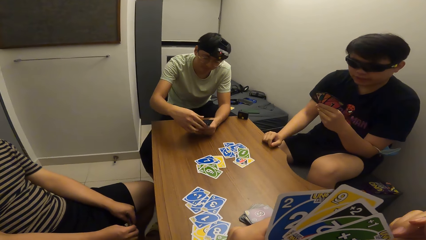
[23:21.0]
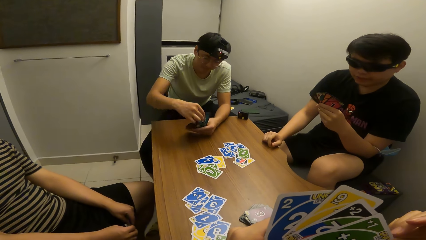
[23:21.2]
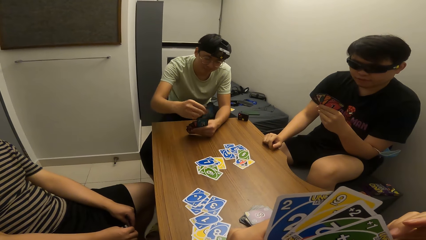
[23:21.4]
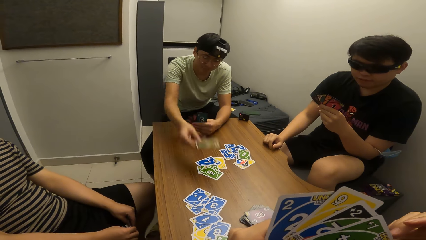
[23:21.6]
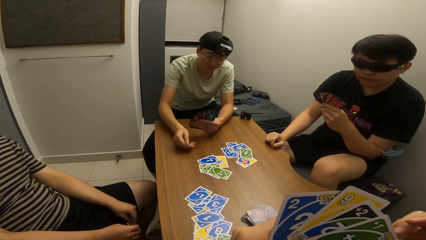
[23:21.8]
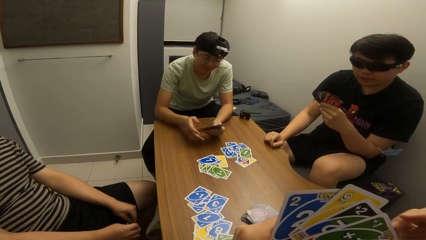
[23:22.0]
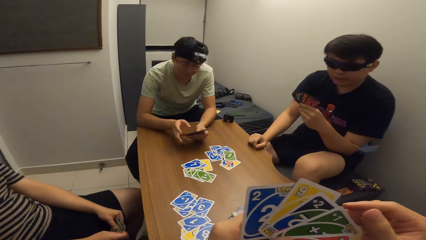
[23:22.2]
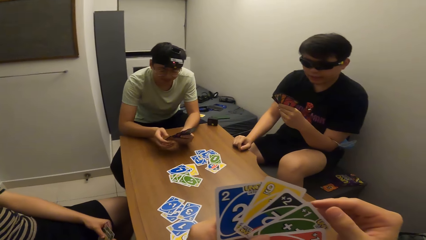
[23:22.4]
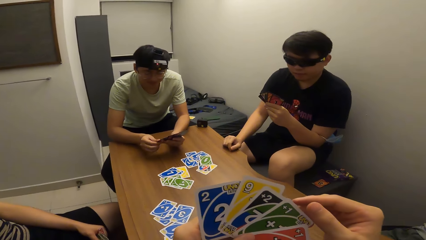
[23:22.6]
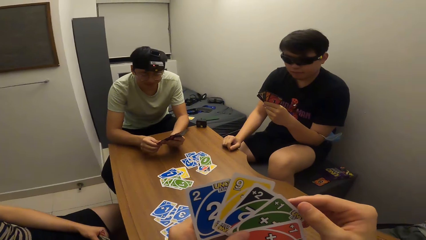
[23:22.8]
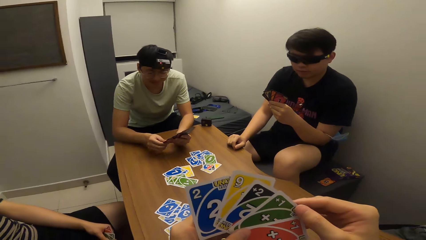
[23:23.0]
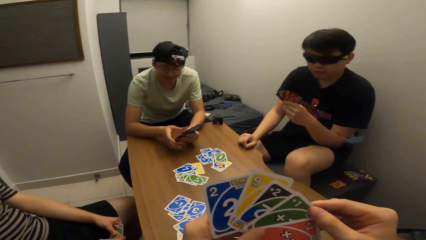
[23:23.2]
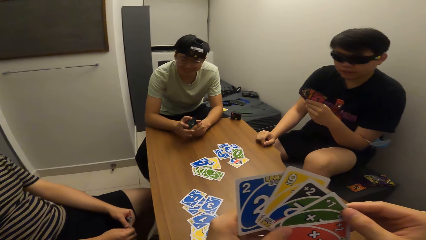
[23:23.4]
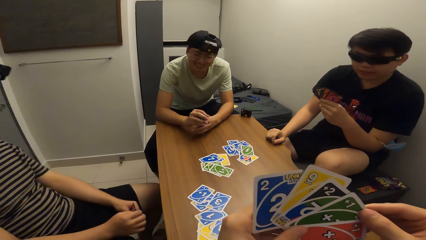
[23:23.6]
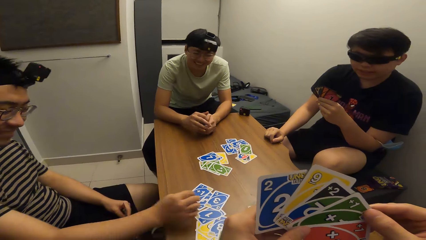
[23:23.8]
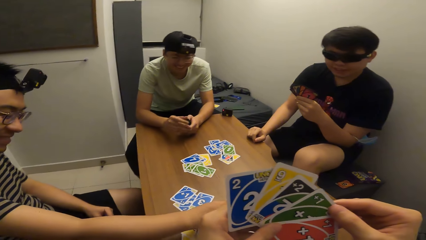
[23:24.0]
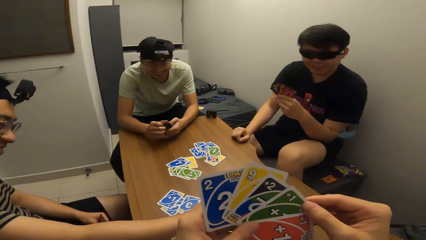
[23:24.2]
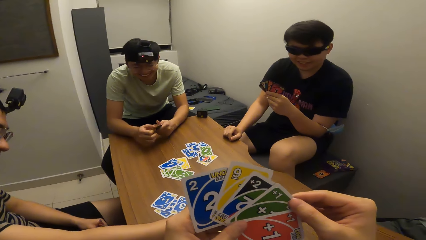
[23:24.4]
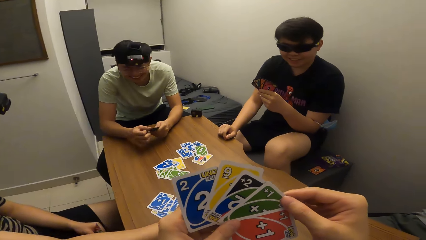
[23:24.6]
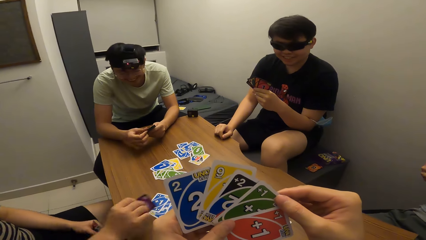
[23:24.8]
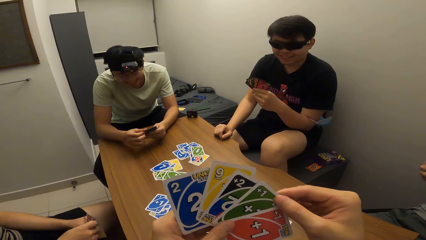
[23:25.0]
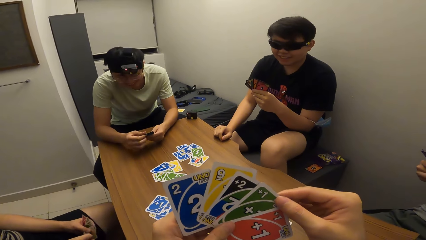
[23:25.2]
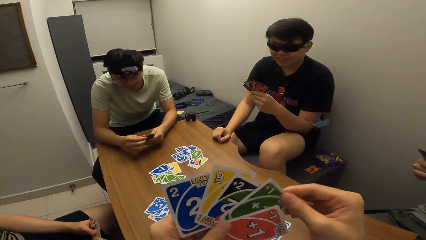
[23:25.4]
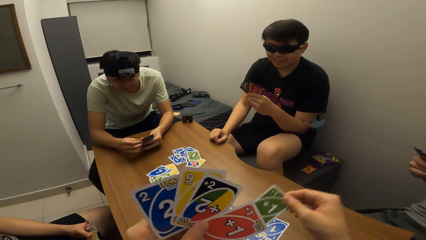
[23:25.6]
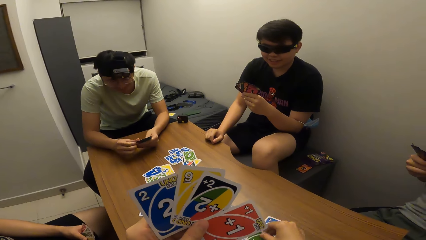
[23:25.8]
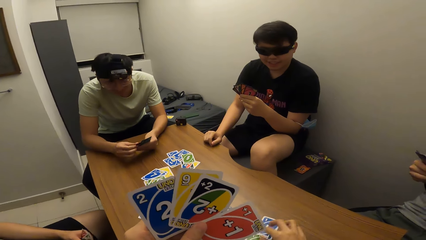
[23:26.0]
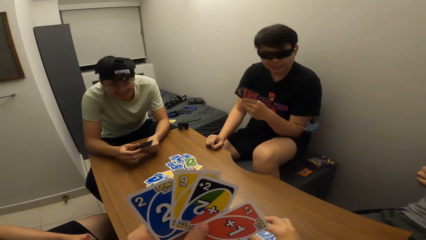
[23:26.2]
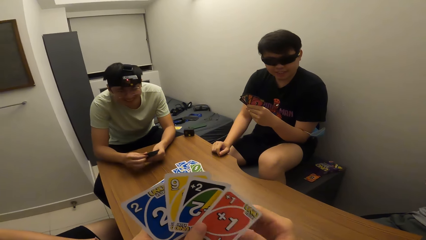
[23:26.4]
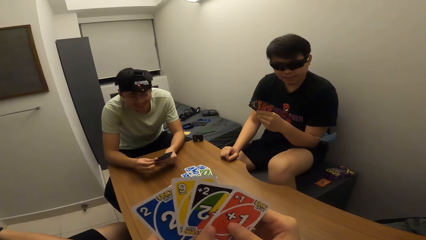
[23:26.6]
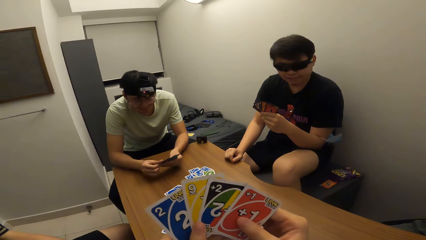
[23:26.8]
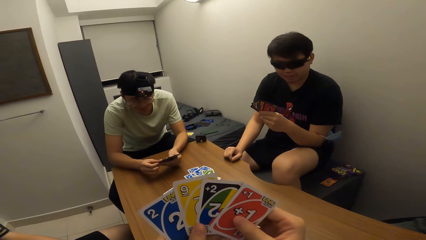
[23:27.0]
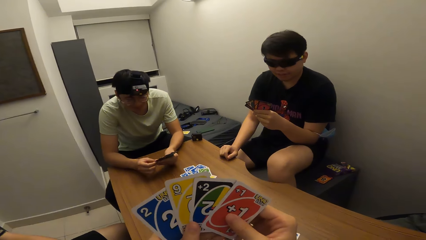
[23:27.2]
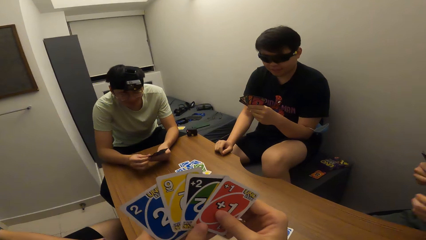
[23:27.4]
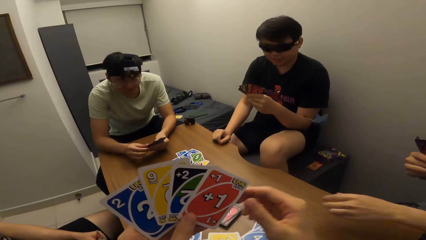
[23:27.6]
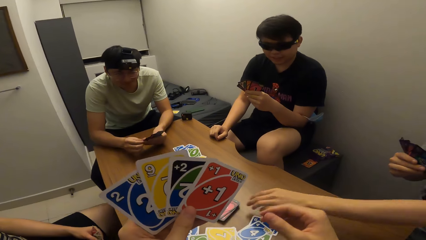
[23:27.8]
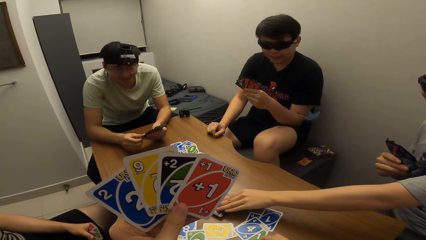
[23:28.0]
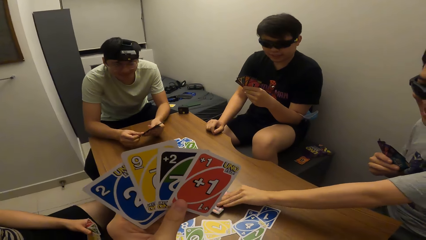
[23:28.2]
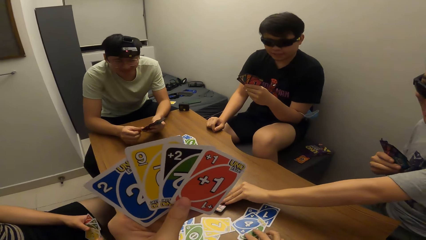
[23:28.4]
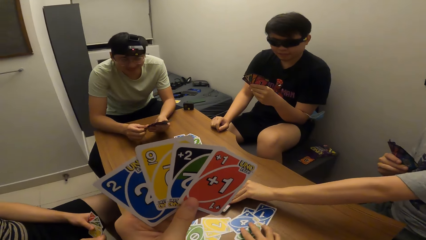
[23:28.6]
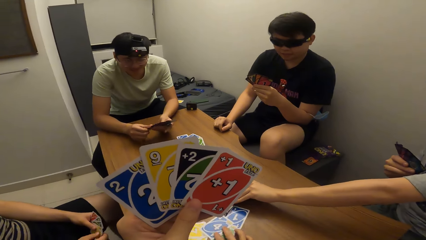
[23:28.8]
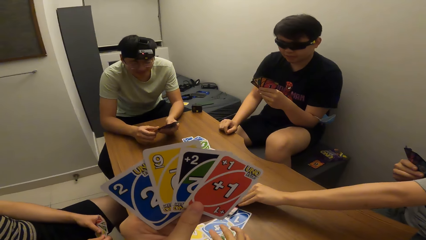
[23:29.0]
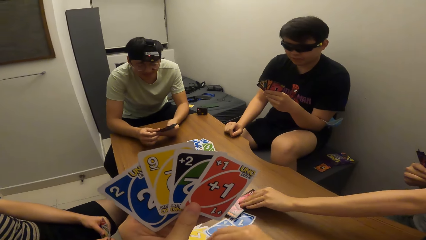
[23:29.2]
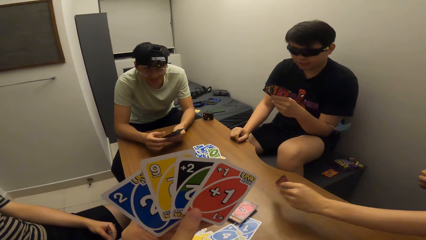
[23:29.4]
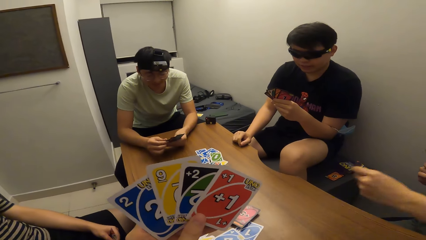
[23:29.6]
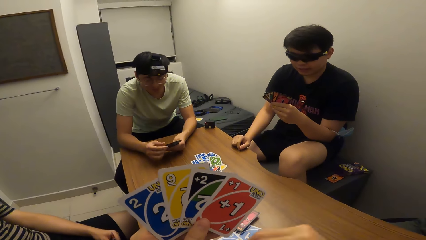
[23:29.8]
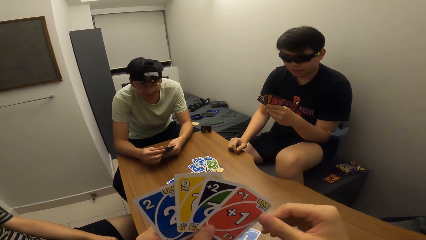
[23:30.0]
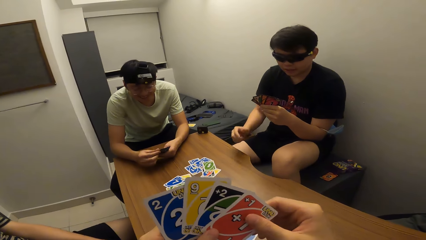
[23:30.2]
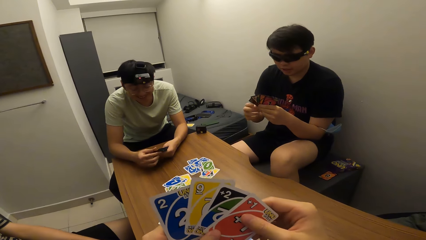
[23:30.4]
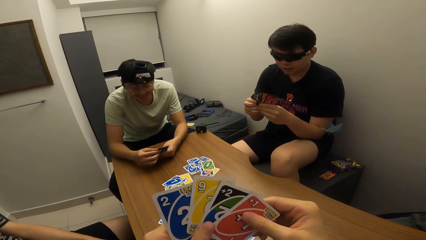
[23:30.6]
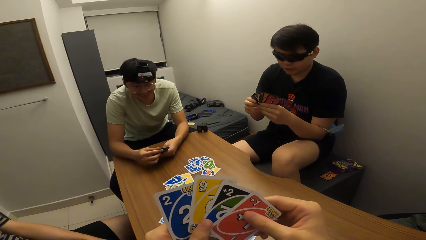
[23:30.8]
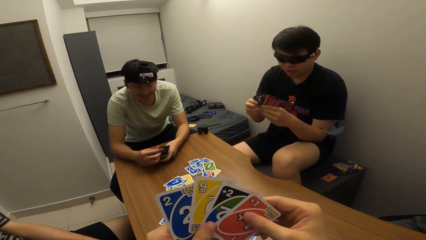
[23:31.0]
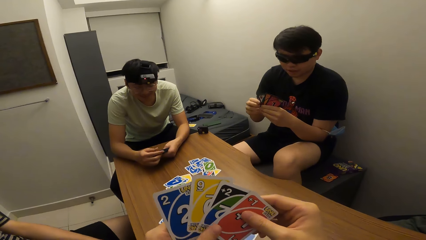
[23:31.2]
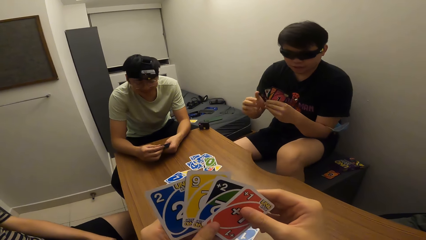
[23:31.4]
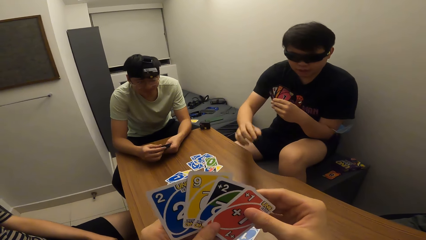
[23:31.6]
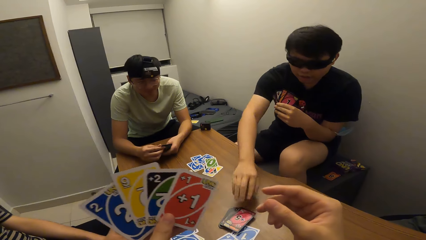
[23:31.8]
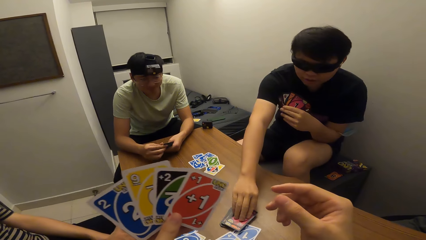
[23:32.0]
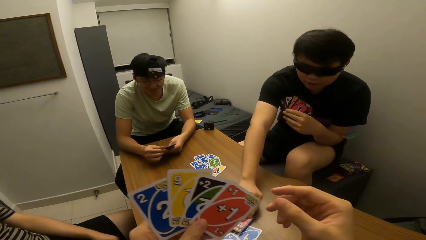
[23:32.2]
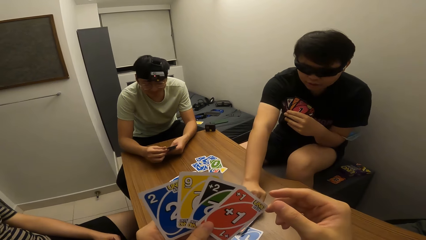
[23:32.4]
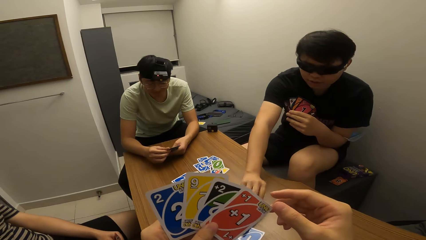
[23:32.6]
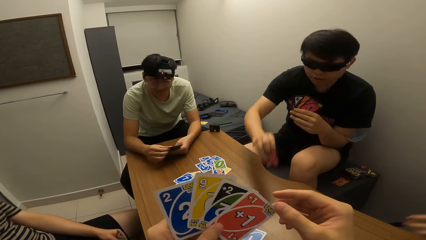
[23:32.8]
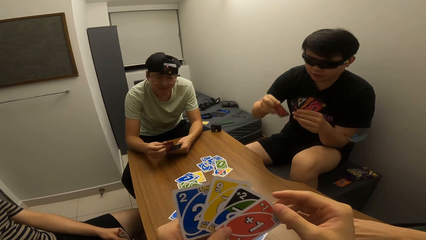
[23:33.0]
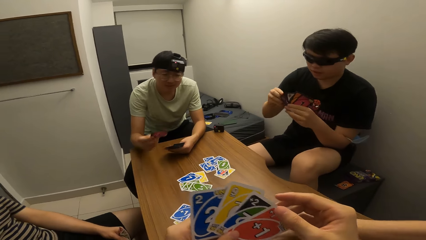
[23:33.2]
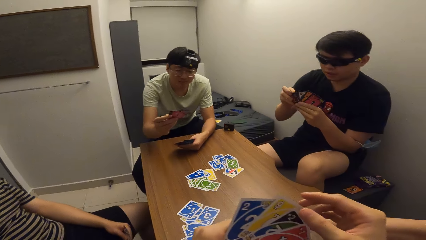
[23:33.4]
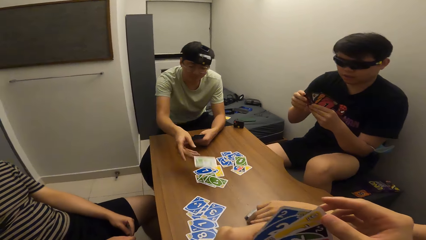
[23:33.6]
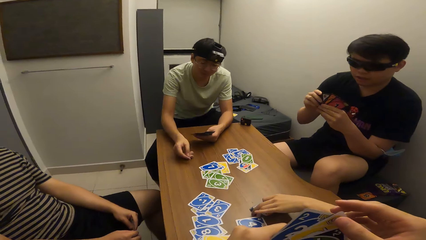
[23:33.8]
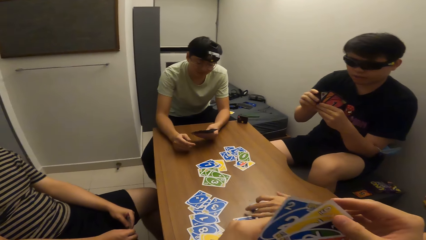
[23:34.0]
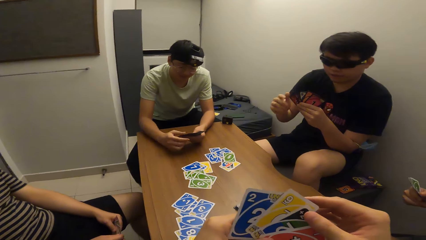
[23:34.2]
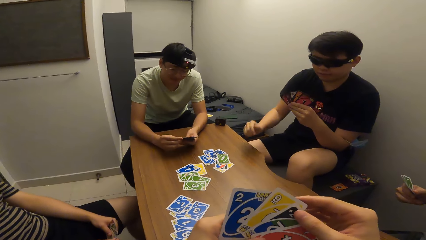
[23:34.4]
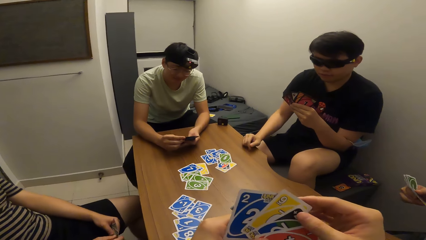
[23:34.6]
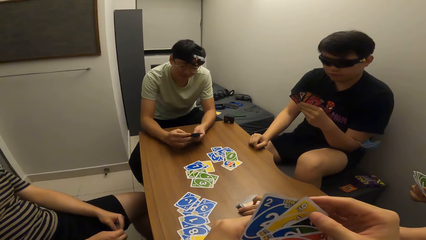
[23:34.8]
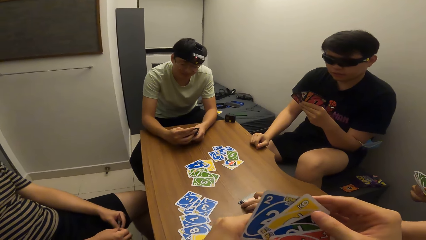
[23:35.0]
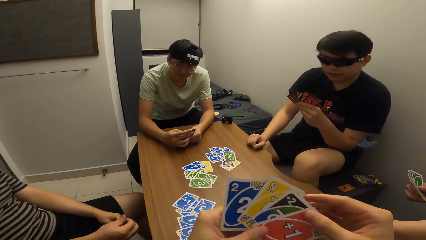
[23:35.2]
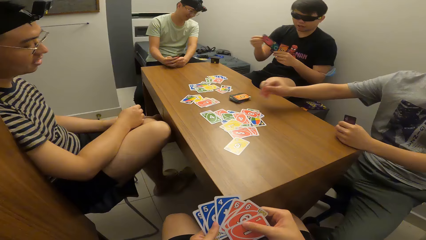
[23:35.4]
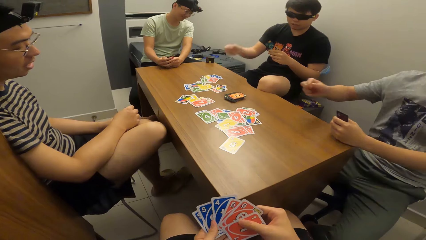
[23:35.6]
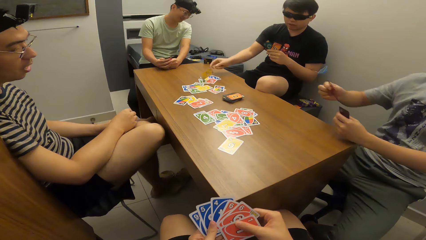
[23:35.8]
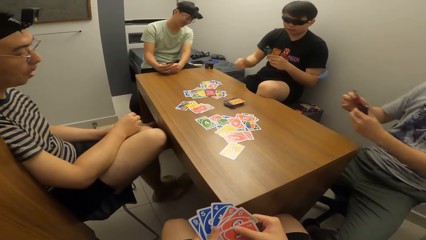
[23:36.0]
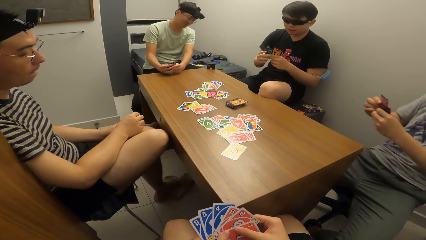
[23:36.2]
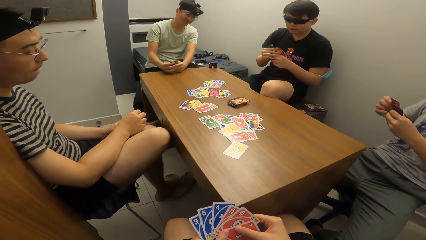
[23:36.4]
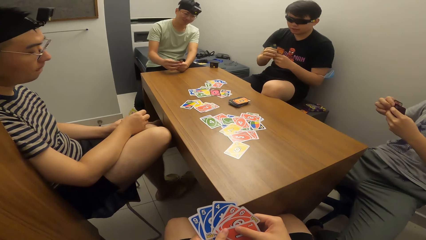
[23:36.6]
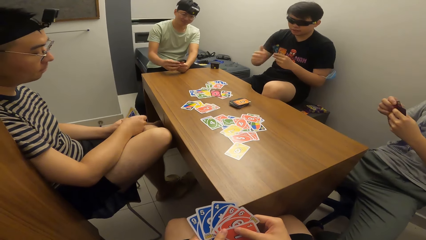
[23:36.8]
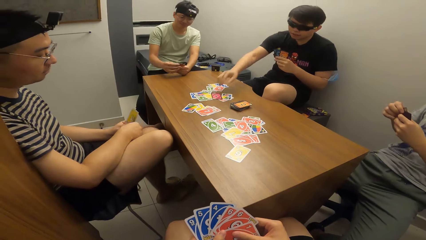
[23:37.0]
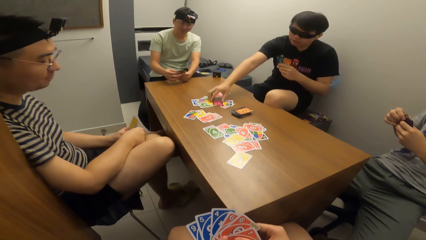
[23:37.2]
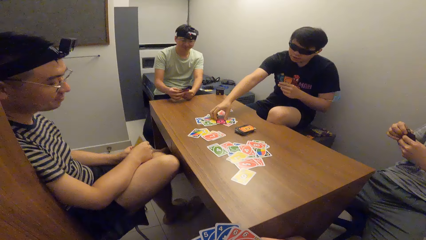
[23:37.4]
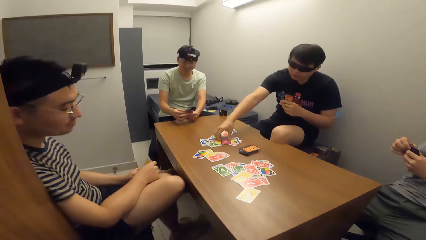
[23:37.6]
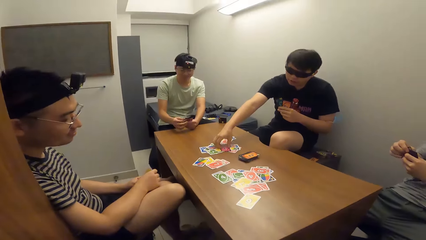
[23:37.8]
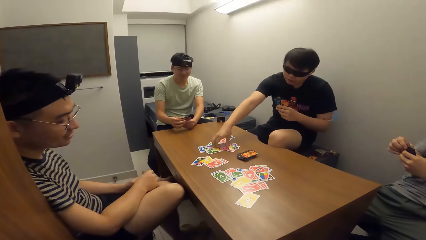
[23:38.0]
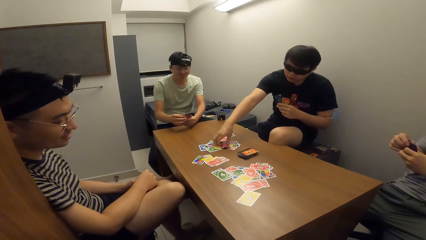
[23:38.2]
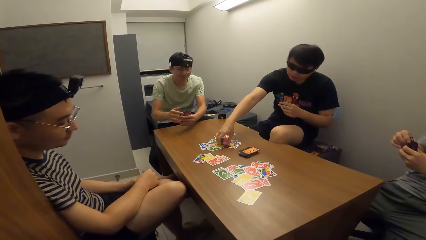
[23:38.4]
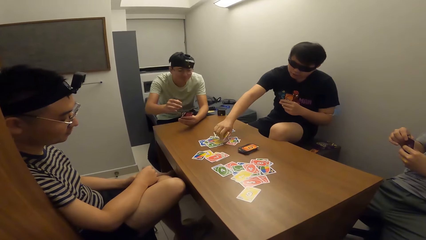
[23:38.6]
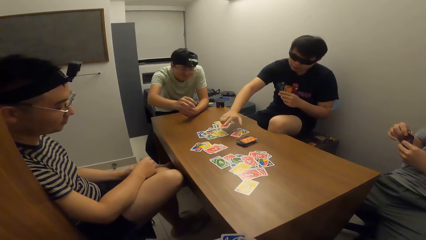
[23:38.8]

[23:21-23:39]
A man puts his hand on the table. Another man plays a card in his right hand on the table. A third man picks up a card. The camera wearer plays a card in his right hand on the table. A fourth man picks up a card on the table with his left hand. The camera wearer pushes cards. The first man chooses a card and picks up a card on the table with his right hand. The second man plays a card in his right hand on the table. The fourth man moves cards. The first man puts his hand on the table, plays a card in his right hand on the table, stretches his hand, flips the card on the table with his right hand, and picks up a card.
